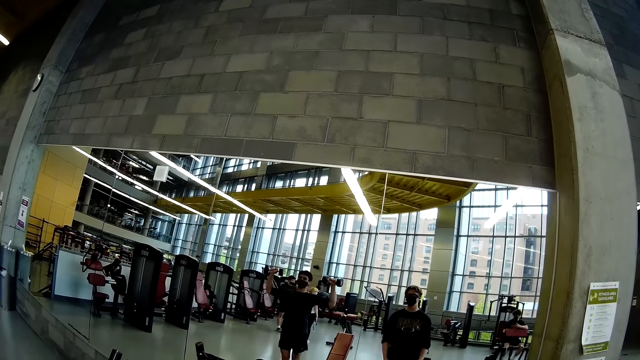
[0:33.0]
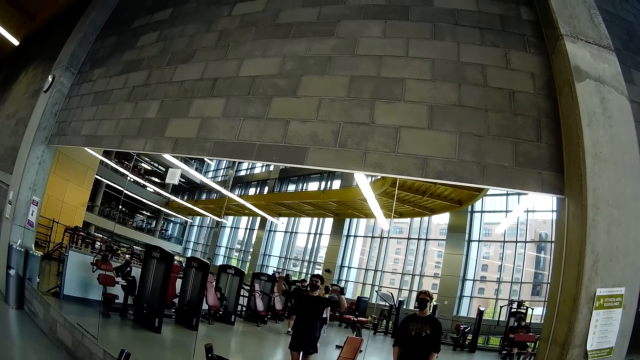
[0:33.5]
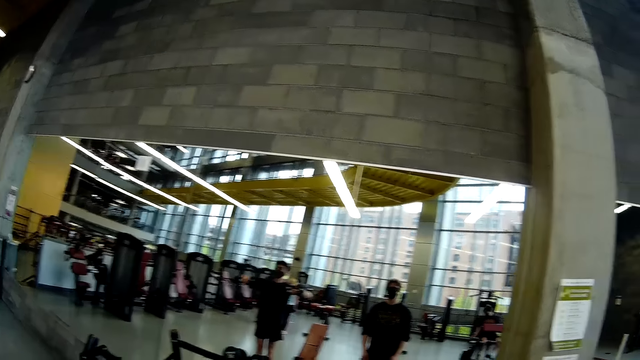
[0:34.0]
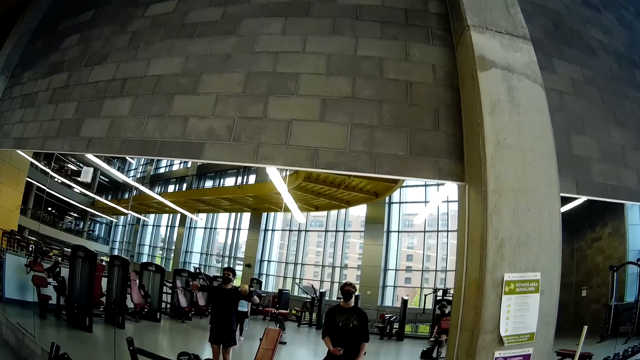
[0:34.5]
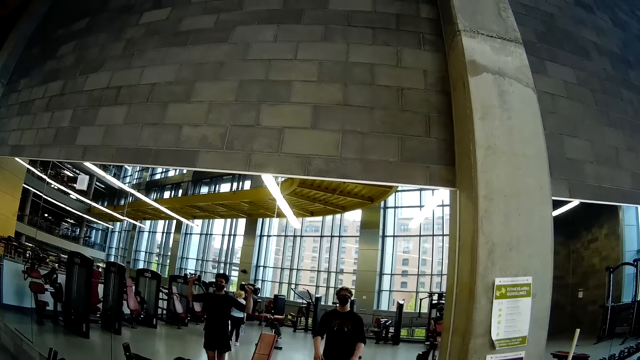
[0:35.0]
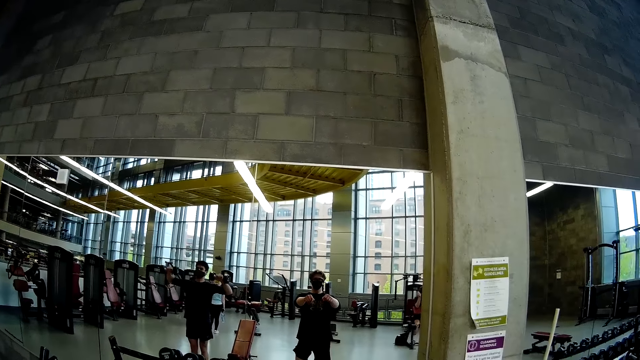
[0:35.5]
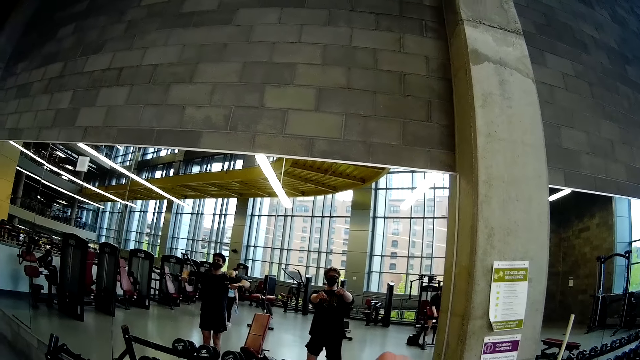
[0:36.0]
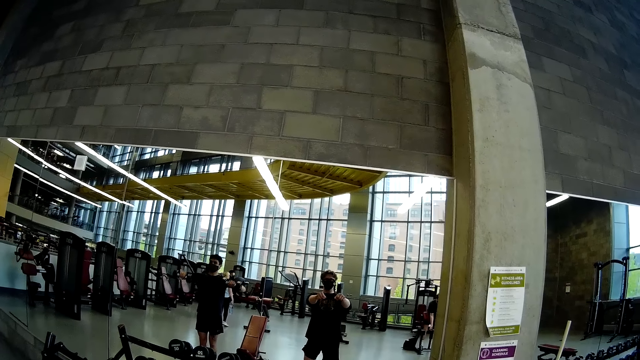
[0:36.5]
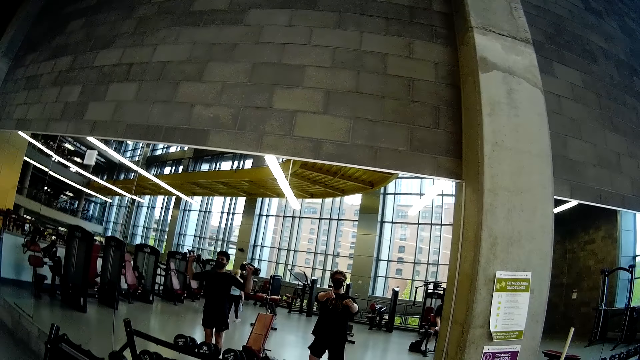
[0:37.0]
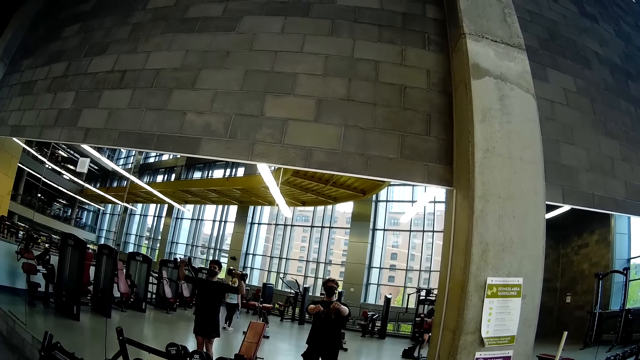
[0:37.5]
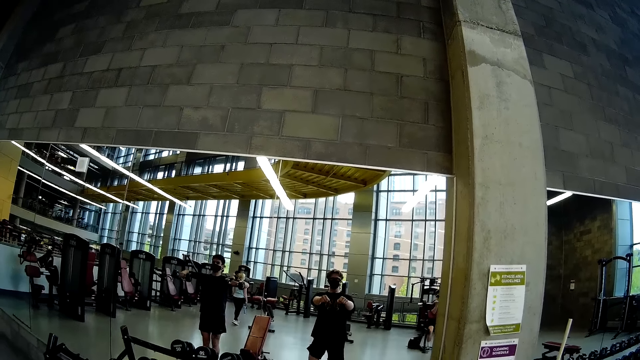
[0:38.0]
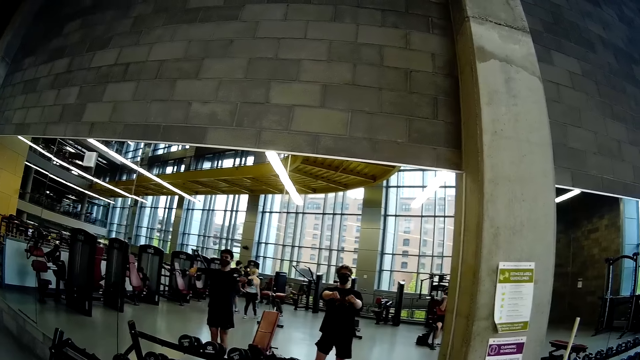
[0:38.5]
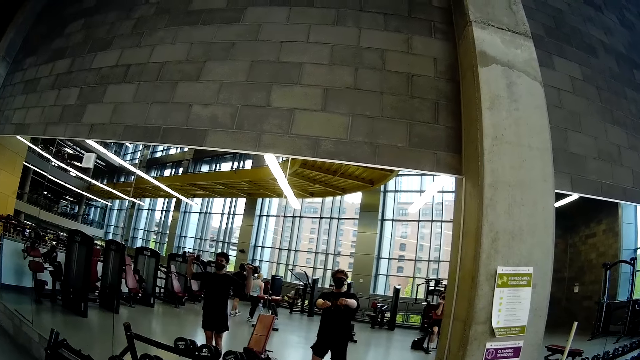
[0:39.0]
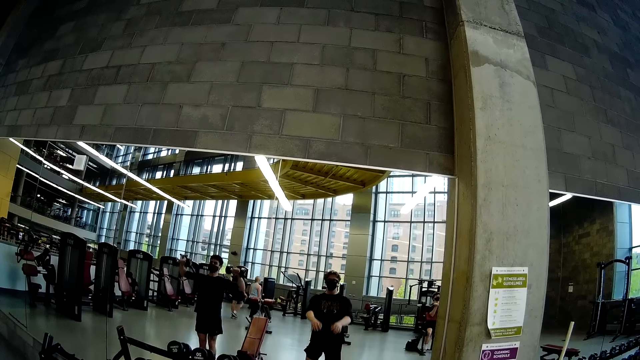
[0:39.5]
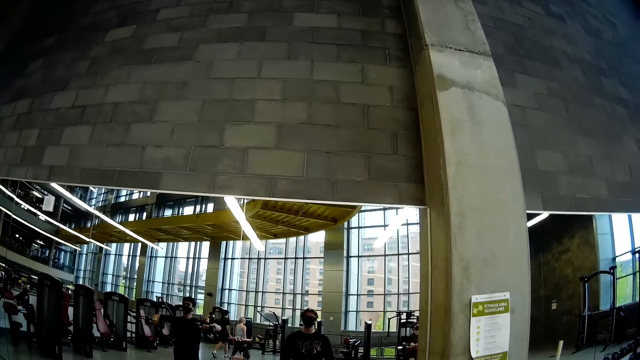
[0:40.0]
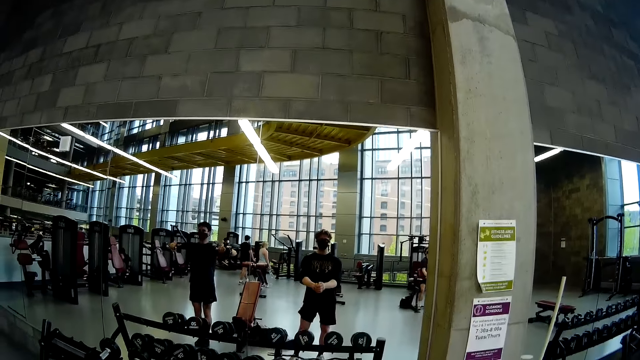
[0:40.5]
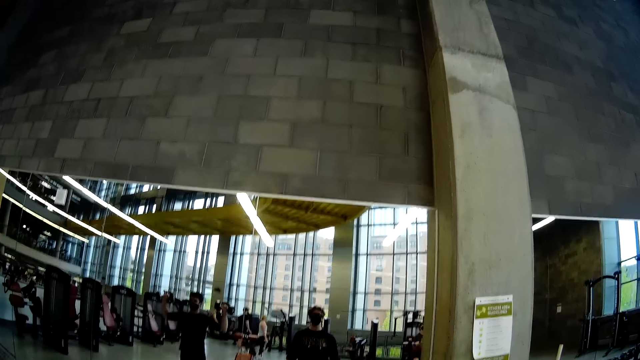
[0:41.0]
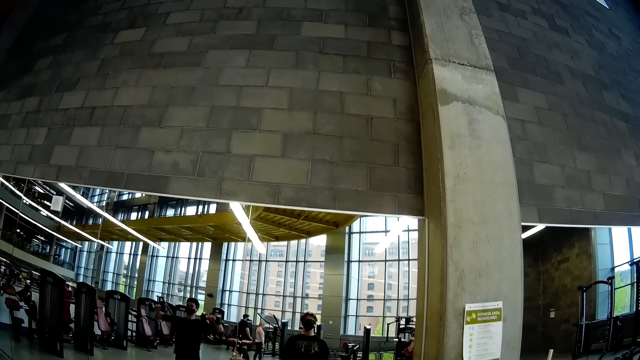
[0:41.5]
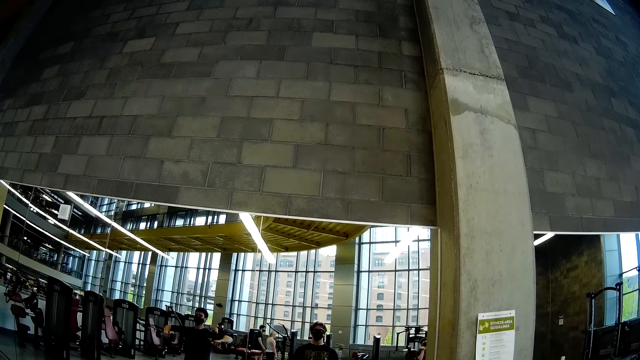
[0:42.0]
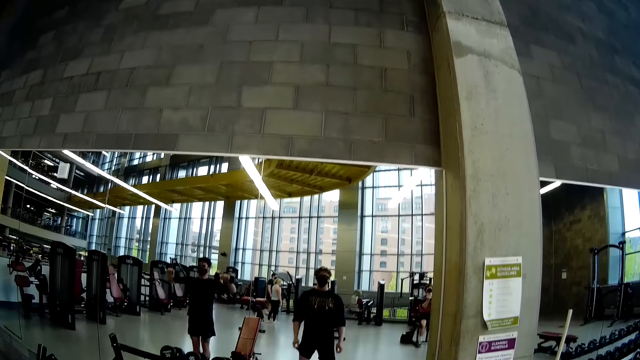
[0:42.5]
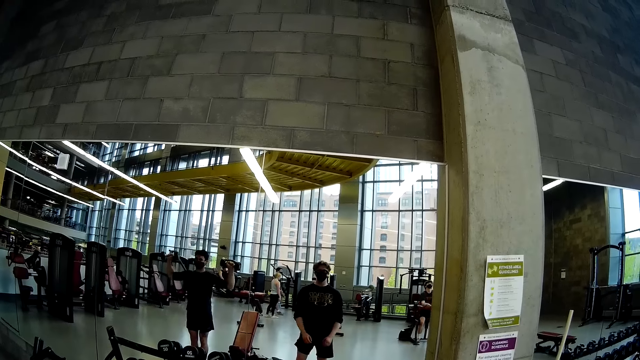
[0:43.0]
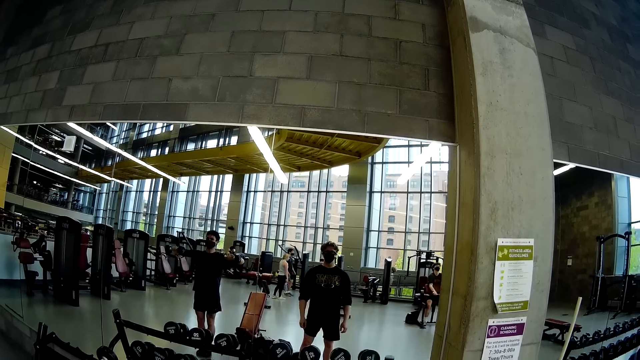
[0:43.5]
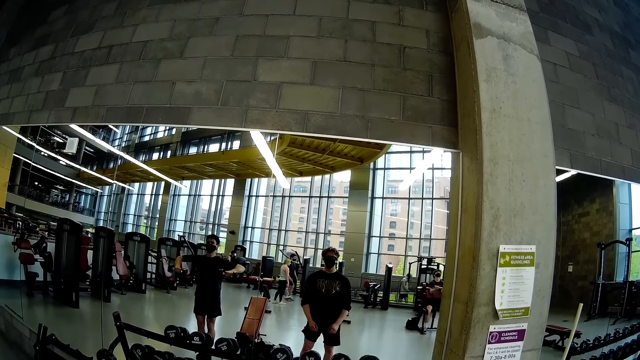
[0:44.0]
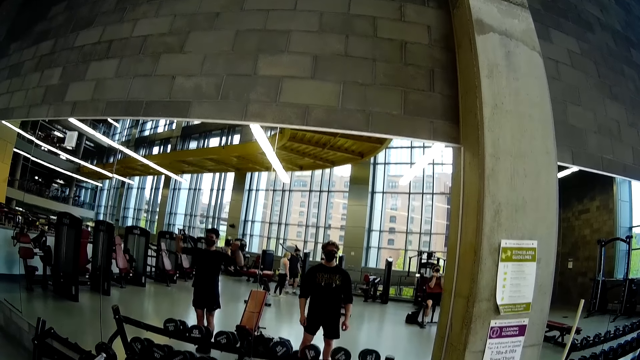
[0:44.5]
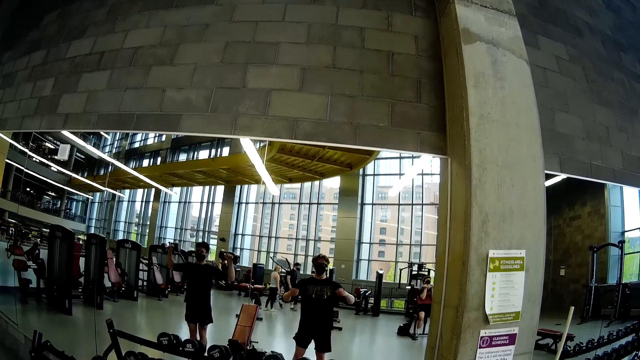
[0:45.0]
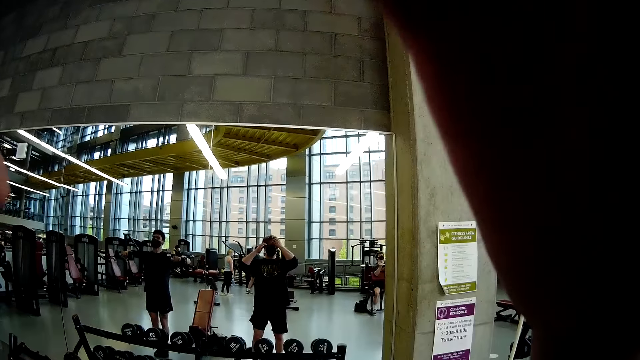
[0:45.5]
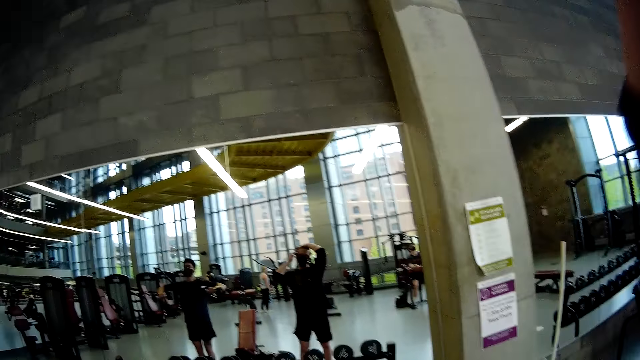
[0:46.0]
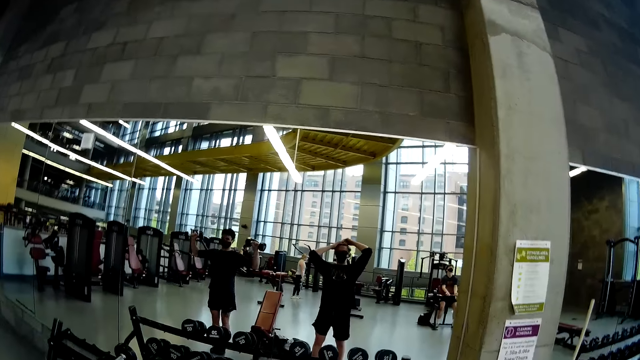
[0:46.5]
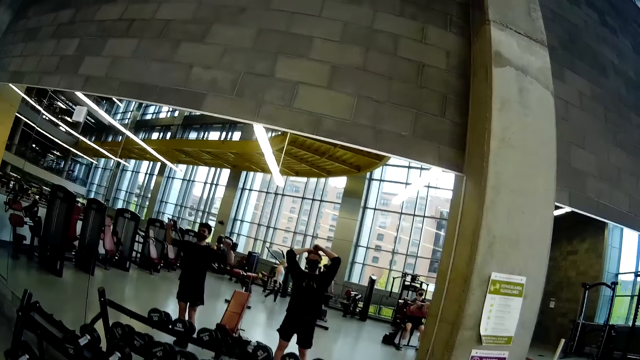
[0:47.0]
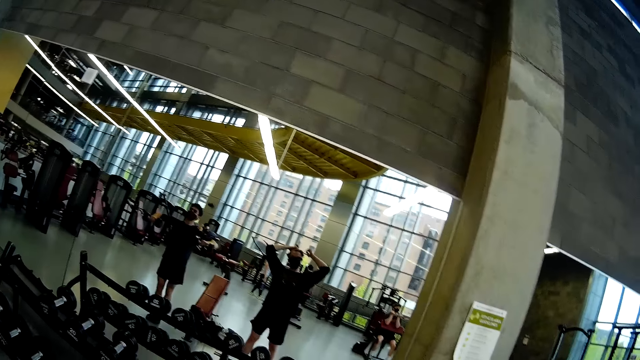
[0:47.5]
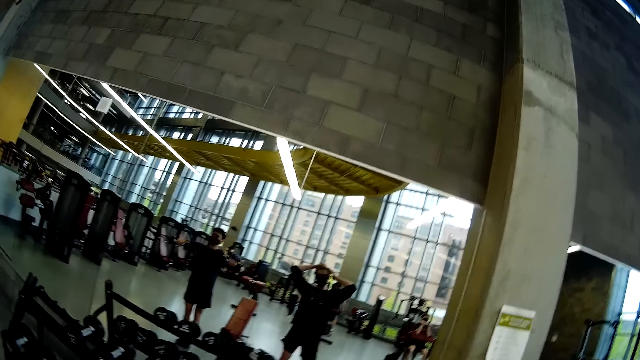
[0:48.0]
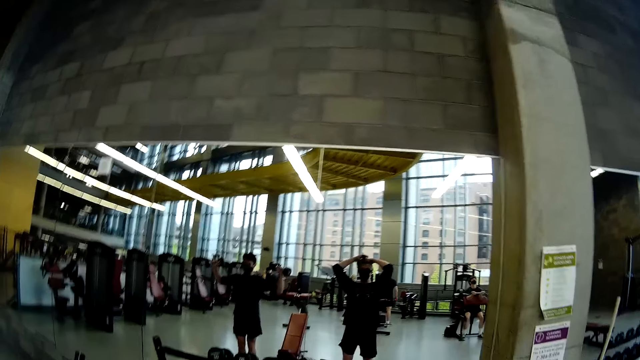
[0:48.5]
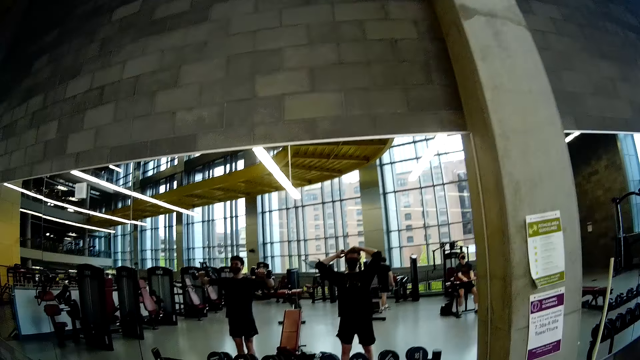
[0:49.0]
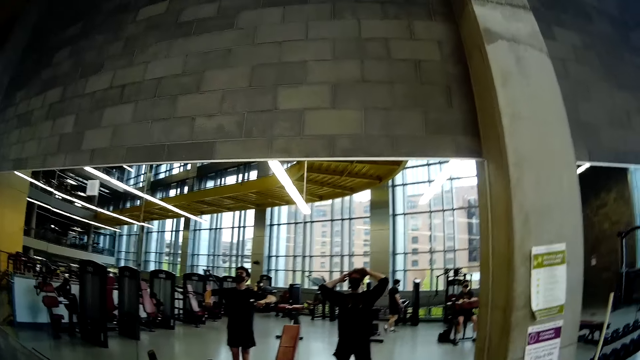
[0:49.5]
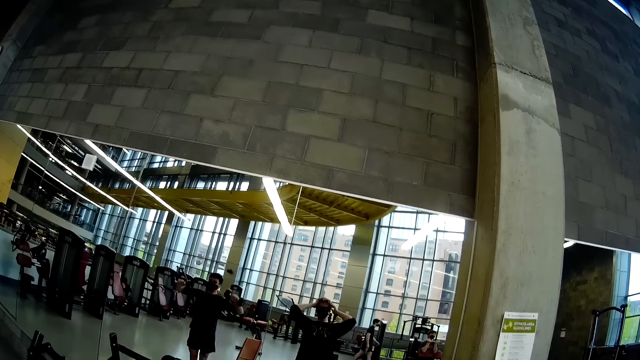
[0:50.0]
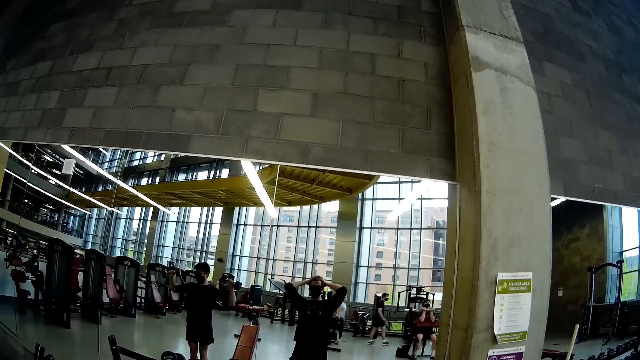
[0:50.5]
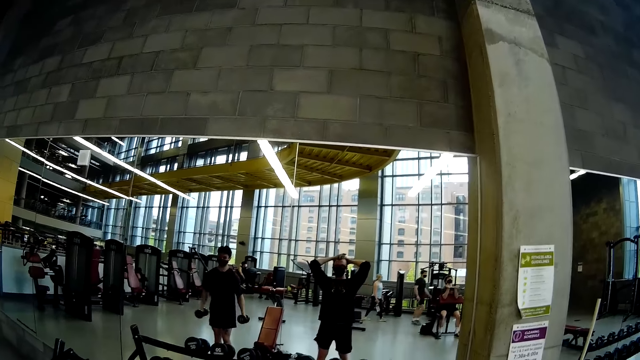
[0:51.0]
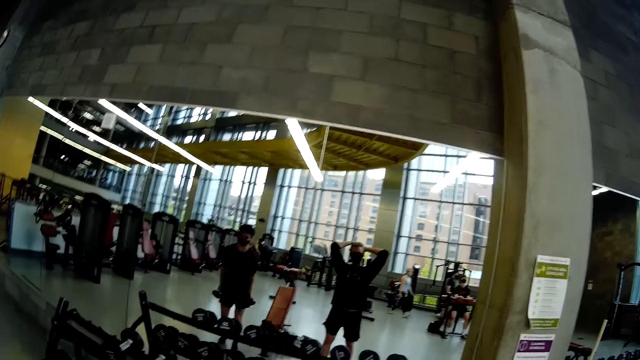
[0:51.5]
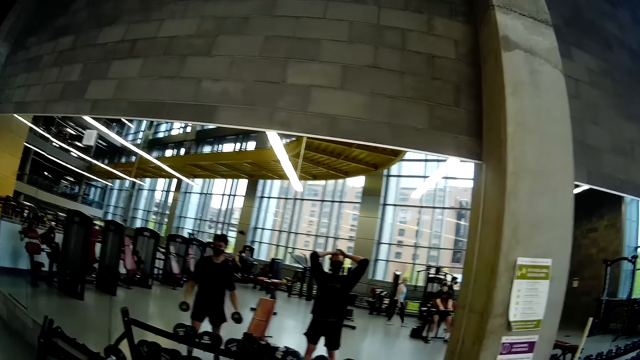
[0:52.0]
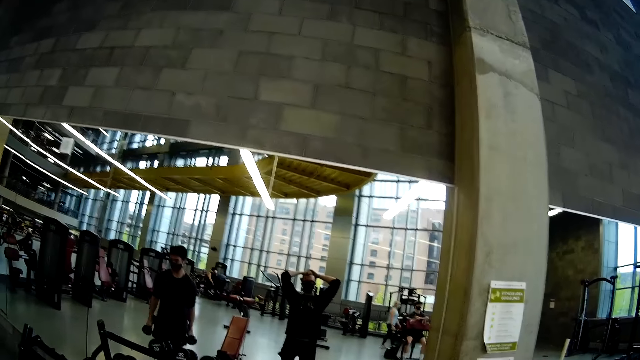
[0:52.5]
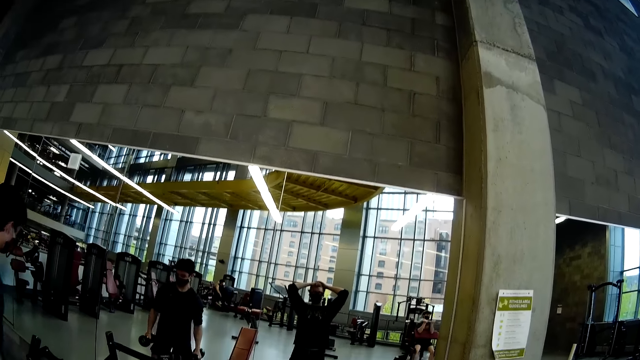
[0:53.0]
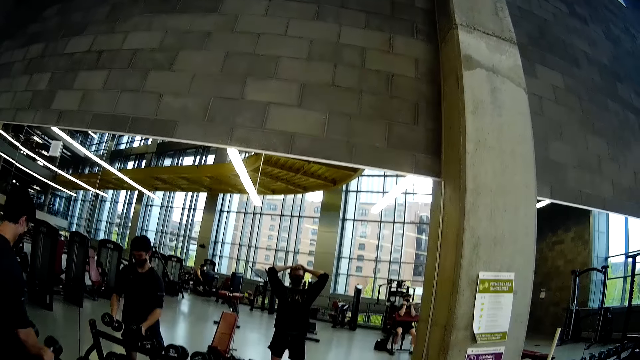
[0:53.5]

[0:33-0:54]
The camera wearer talks. He demonstrates a driving movement with both hands. A man lifts a weight set with both hands. The man talks. The camera wearer sighs. He sings. He touches his hair with his left hand.
